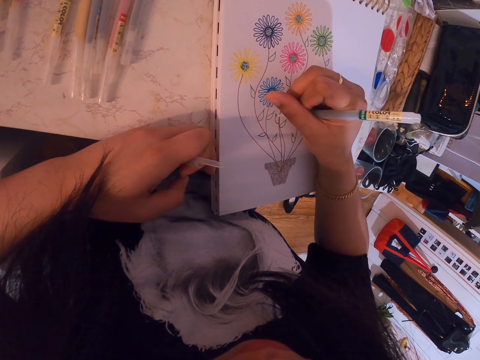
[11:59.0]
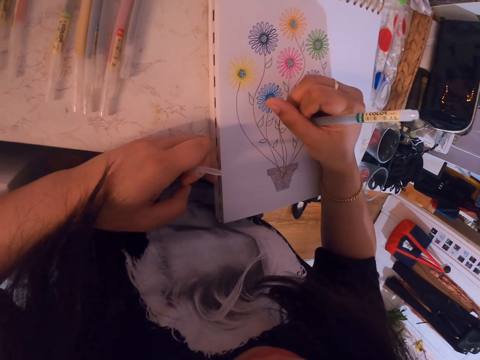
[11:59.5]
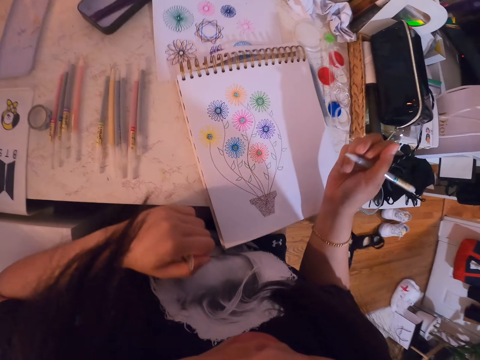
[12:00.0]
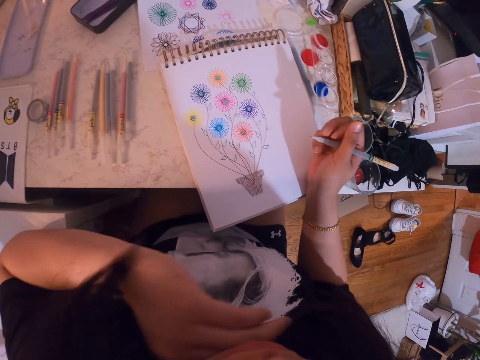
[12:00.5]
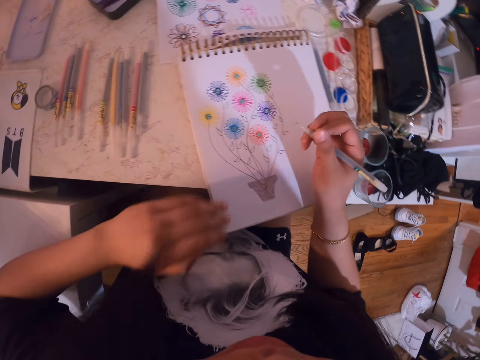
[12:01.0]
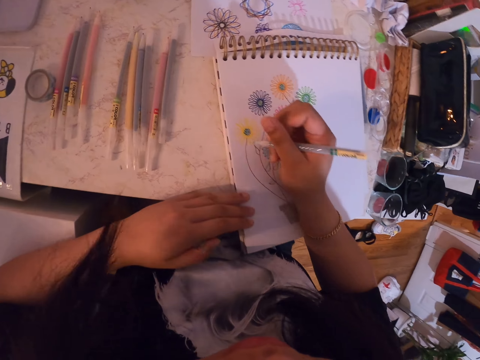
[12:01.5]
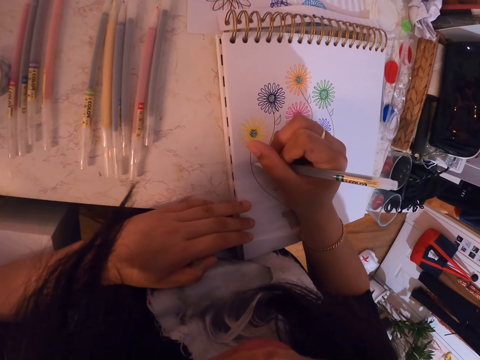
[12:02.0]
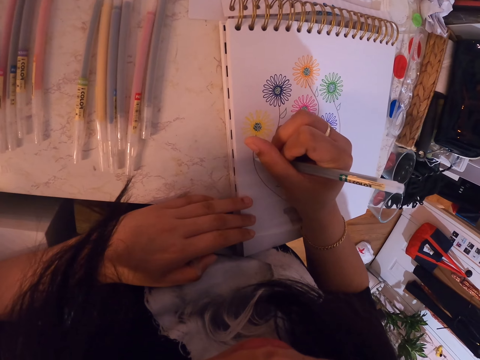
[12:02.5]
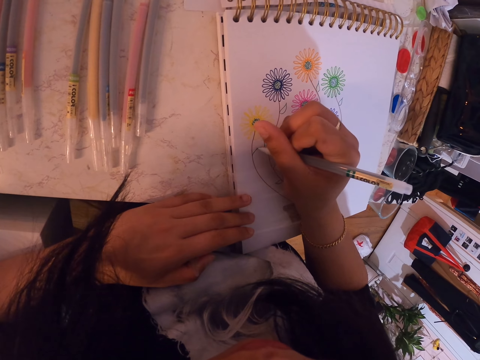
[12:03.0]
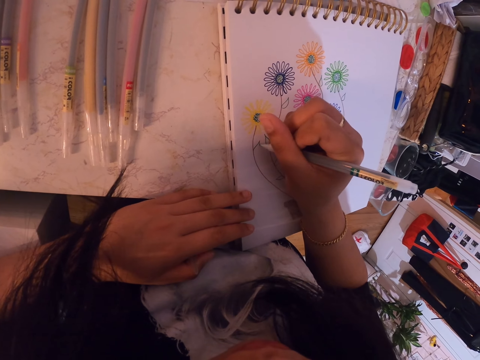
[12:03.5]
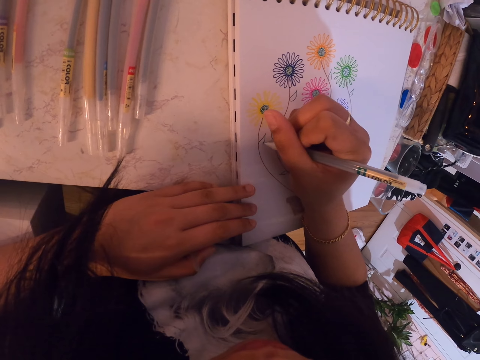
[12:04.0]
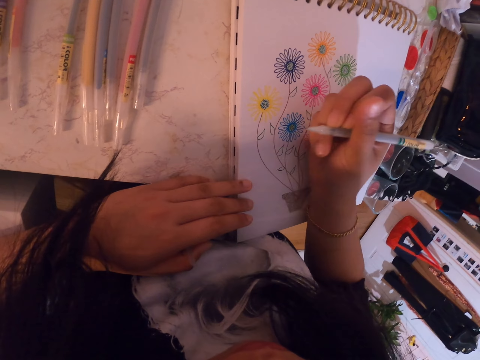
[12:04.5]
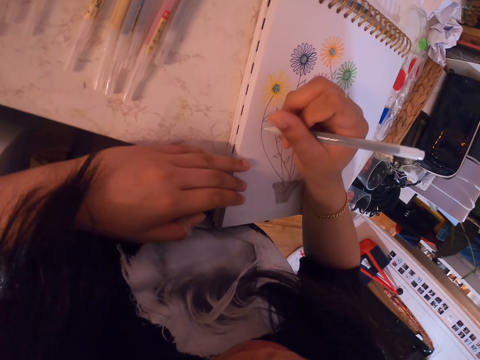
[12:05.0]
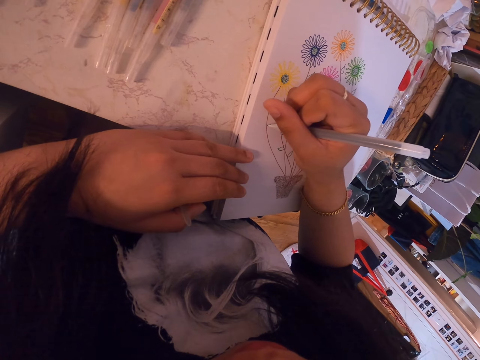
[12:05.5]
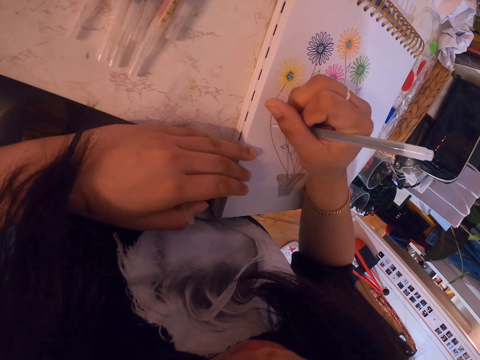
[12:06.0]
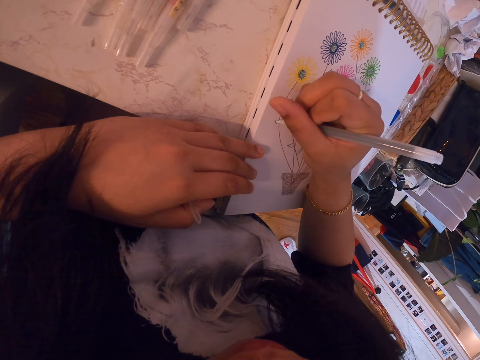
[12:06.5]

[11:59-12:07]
The camera wearer touches his face. He draws on a book.

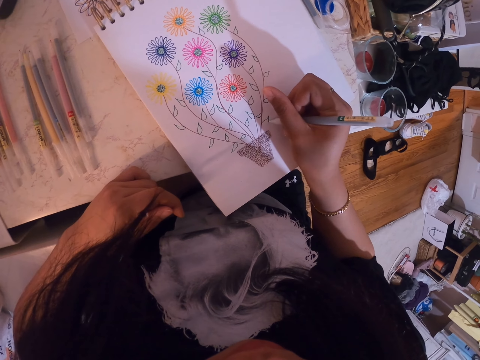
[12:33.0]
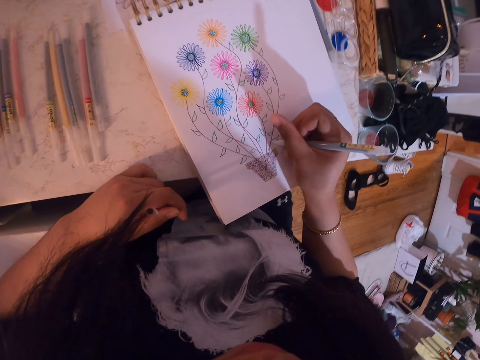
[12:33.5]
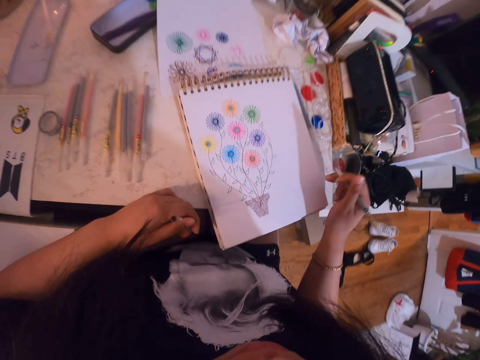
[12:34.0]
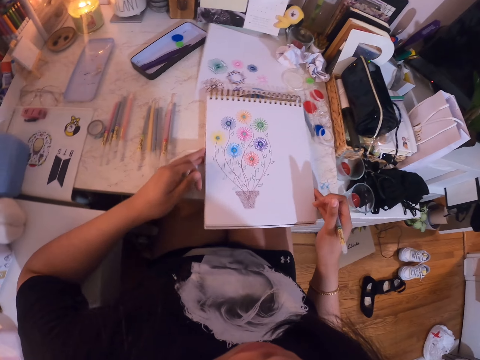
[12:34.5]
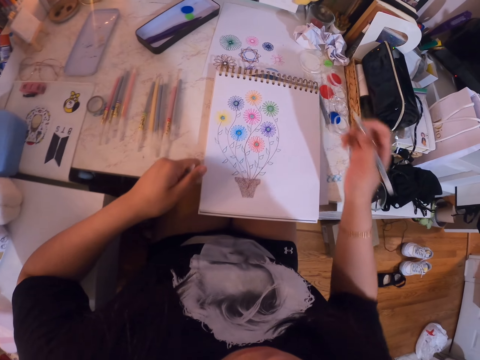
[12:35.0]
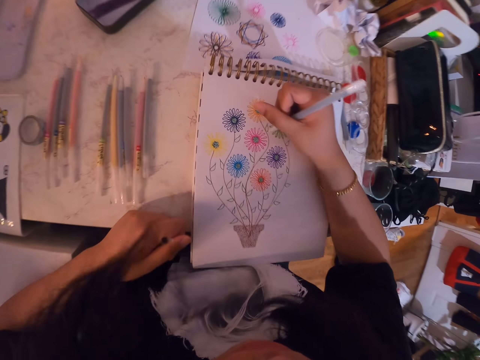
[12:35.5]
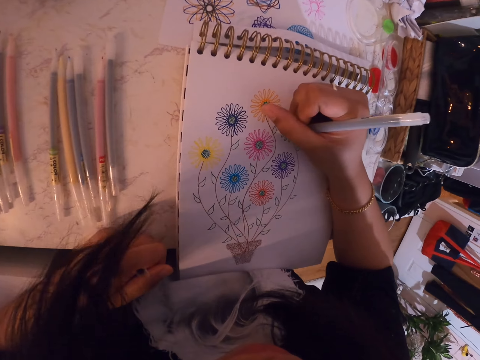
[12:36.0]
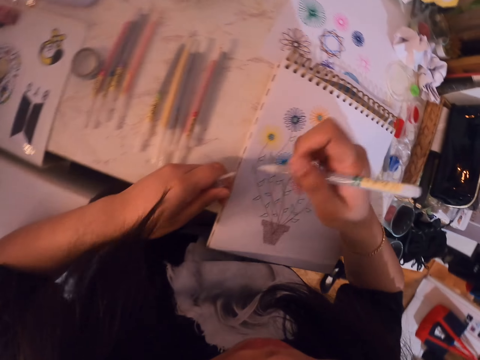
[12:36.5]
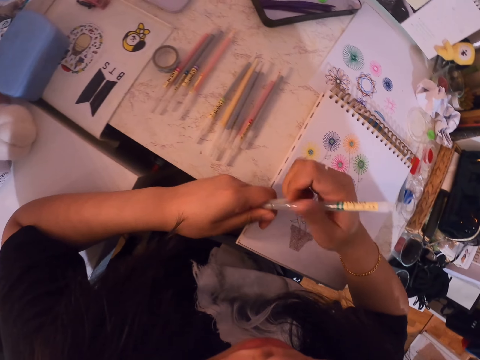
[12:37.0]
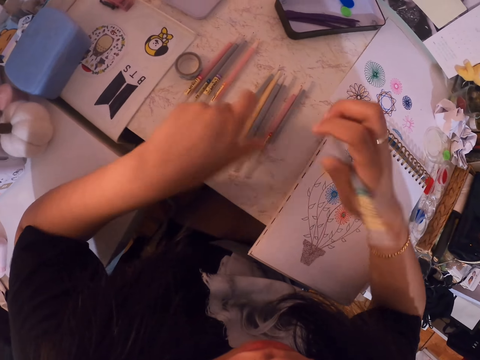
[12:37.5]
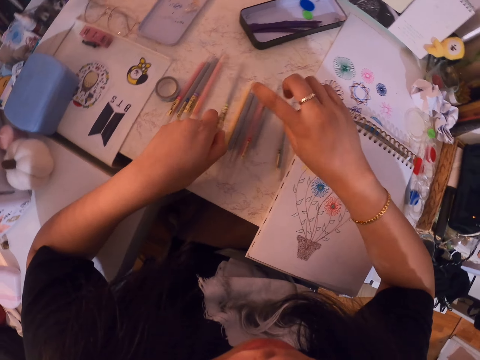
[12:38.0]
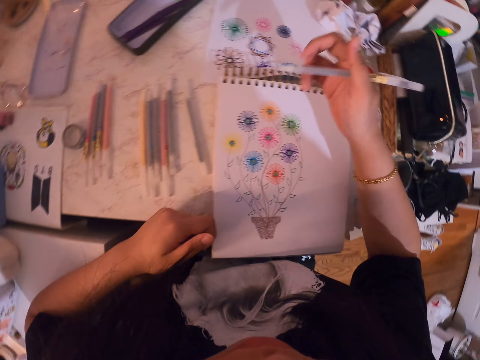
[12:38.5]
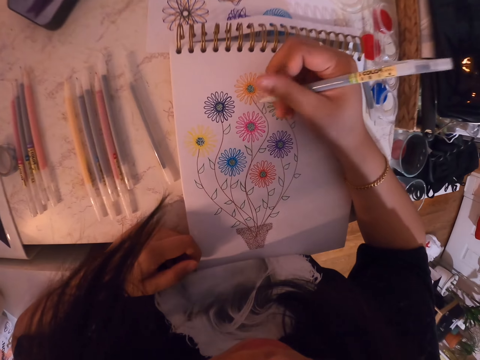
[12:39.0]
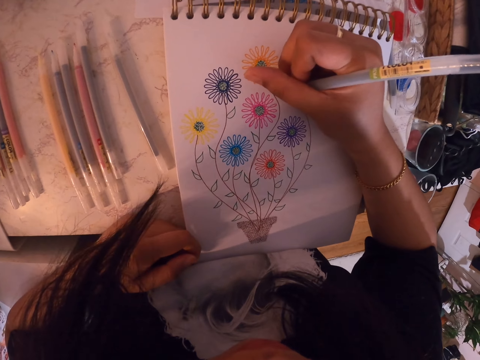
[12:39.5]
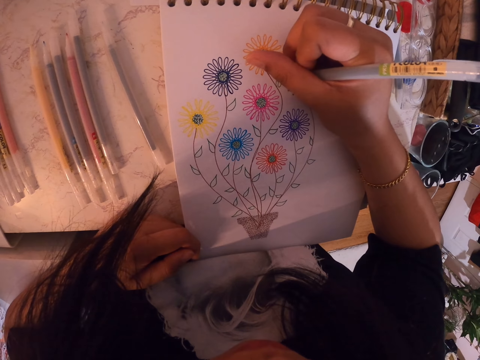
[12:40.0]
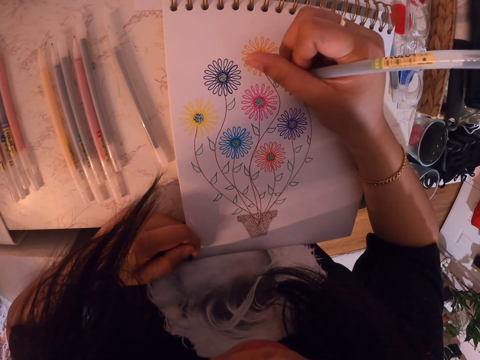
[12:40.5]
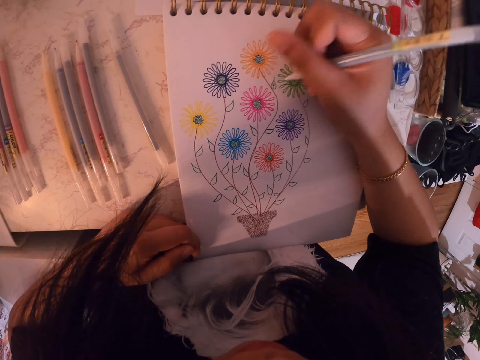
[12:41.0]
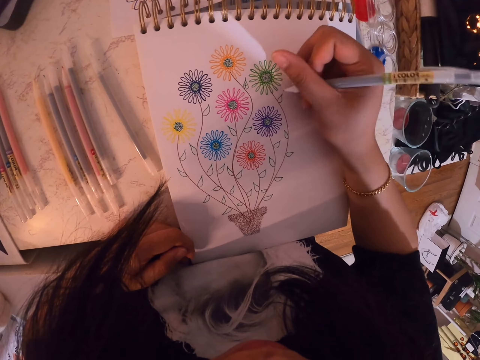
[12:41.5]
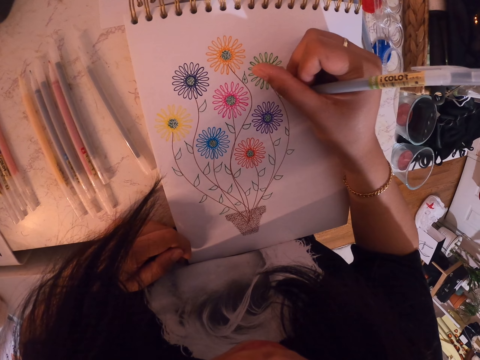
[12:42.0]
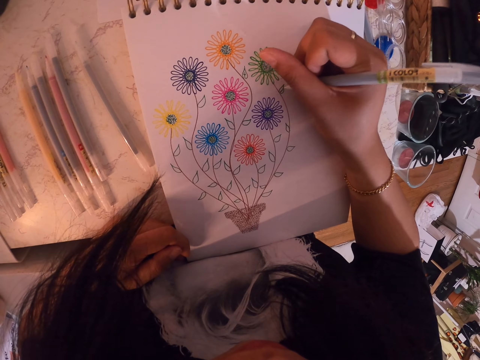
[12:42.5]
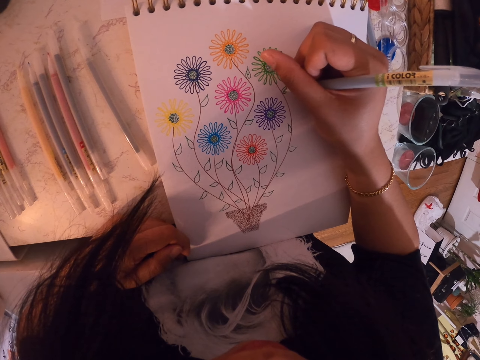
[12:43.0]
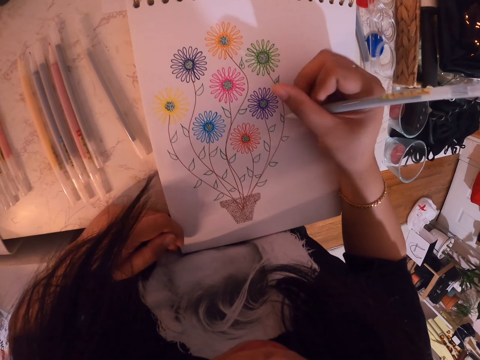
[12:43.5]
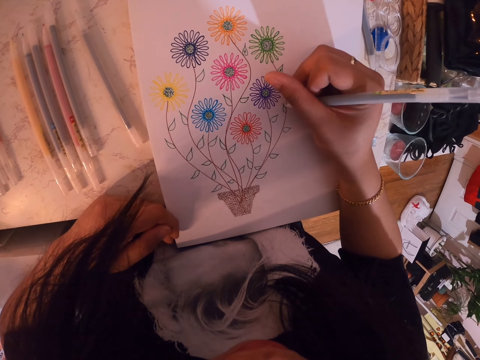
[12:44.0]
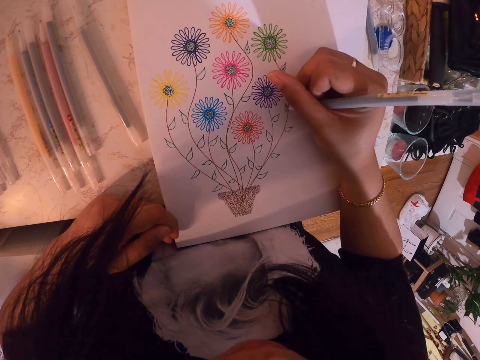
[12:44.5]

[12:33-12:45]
The camera wearer moves the book. They draw on the book. They cover the color pen. They pick another pen with the left hand and drop the pen on the table. They draw on the book.

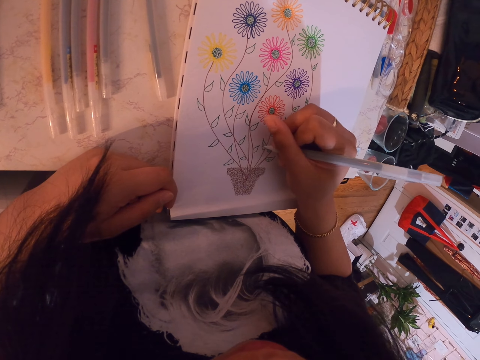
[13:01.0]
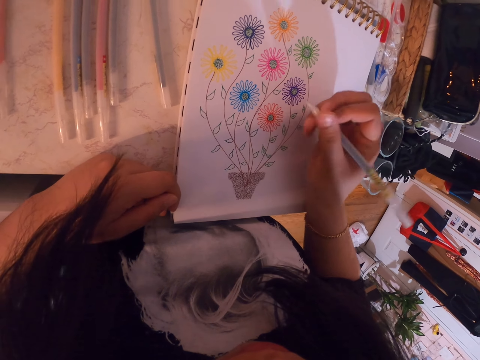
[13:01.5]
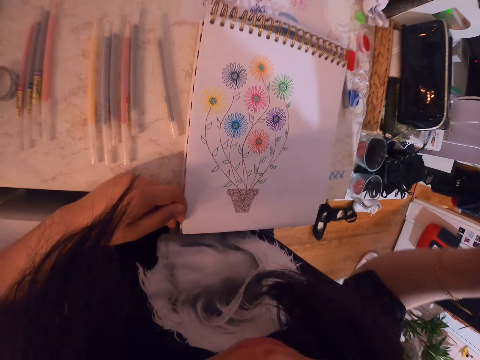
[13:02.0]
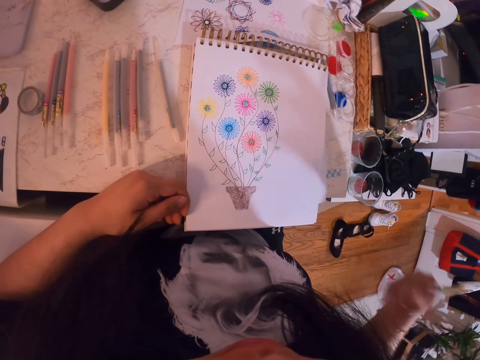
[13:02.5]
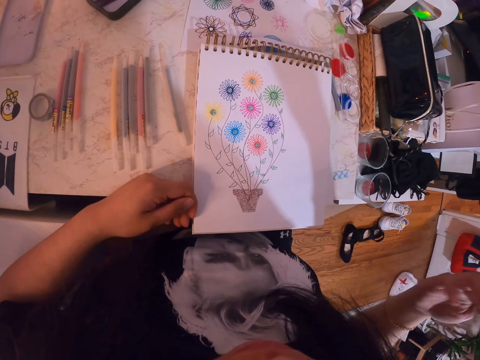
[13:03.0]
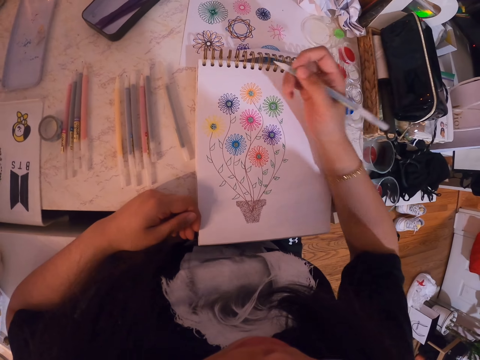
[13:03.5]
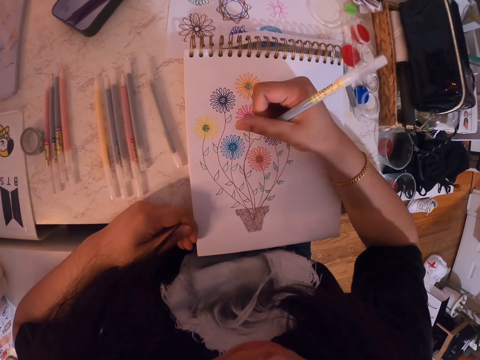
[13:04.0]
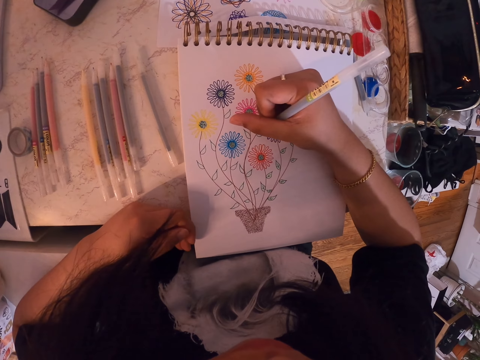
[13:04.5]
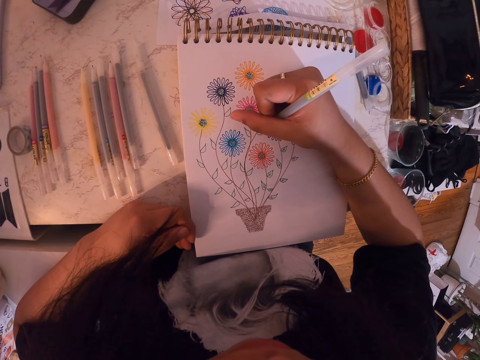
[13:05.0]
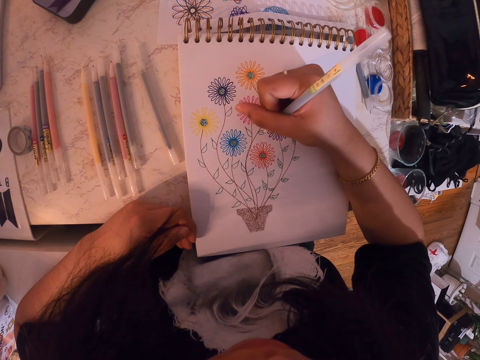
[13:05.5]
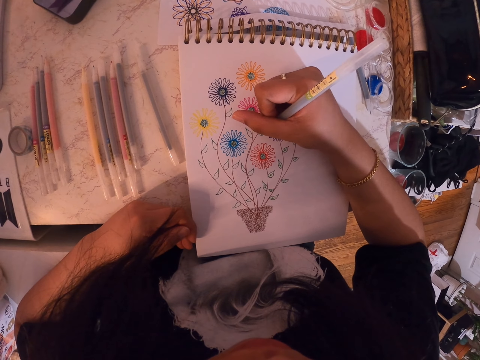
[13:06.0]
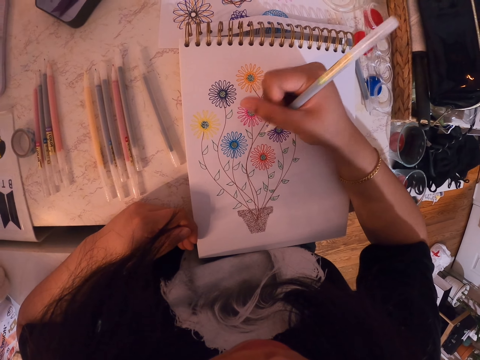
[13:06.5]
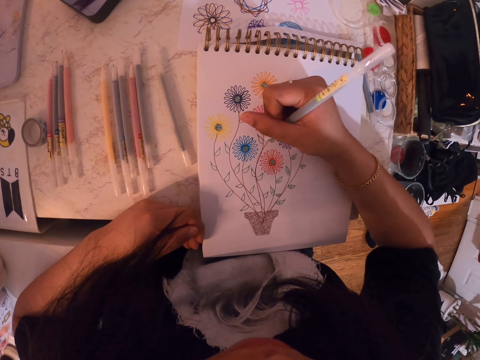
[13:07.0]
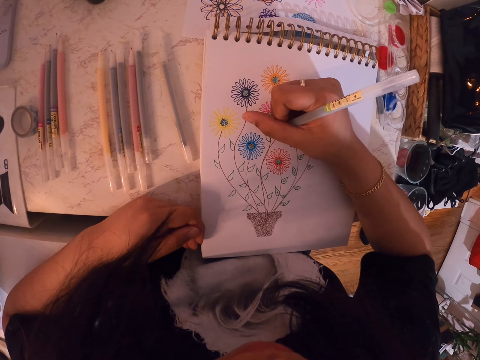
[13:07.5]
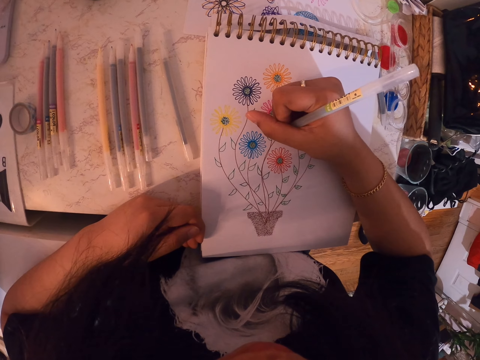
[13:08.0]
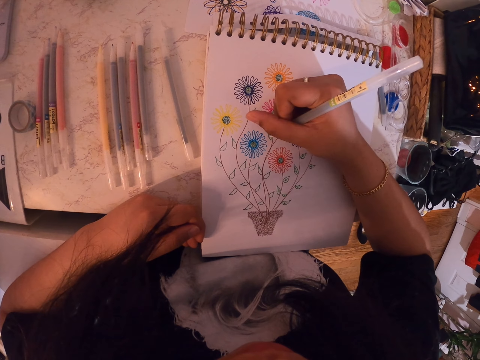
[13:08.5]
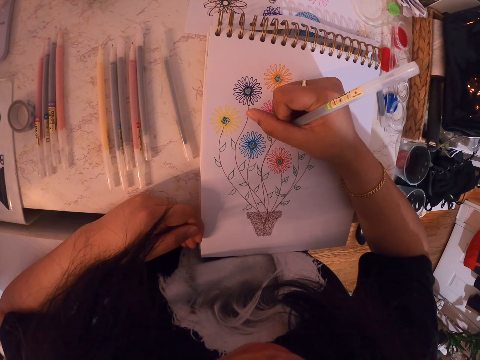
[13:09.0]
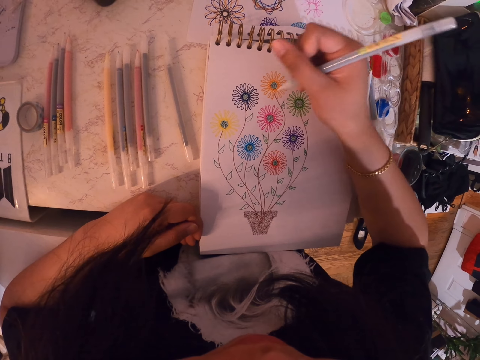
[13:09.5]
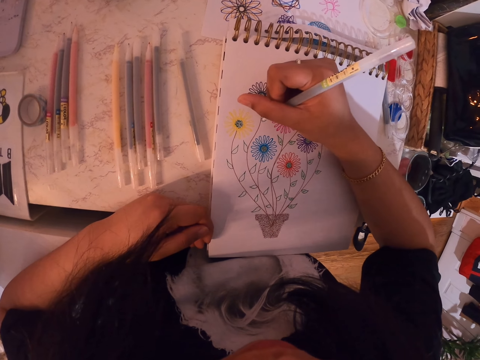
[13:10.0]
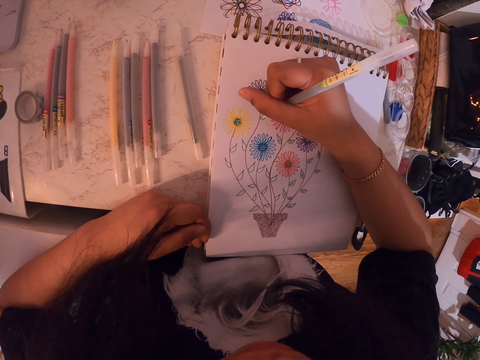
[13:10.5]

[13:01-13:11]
The camera wearer shakes the pen. They draw on the book.
